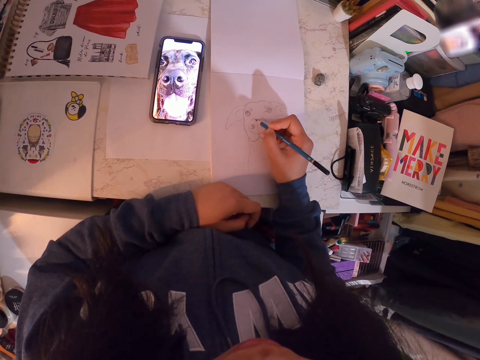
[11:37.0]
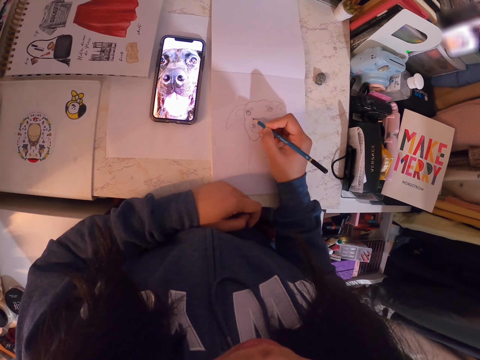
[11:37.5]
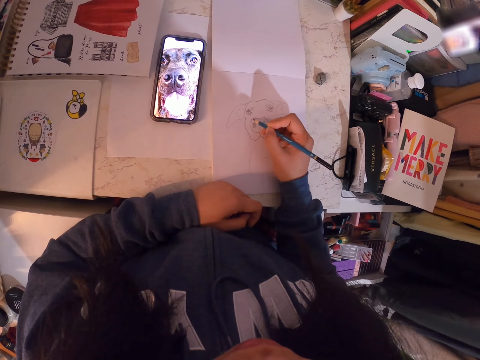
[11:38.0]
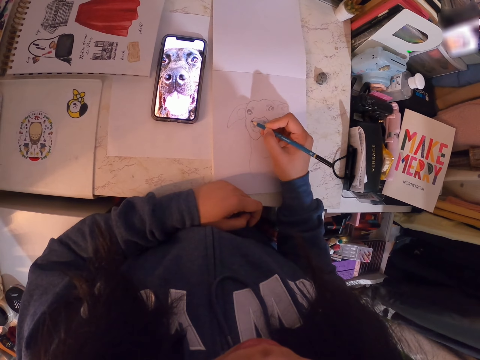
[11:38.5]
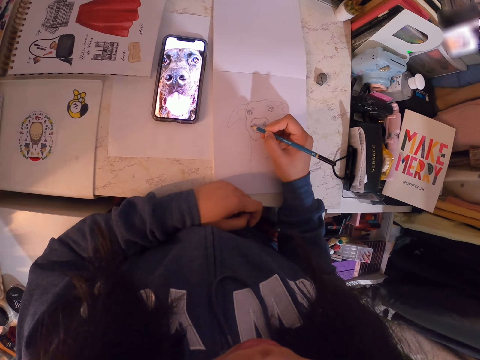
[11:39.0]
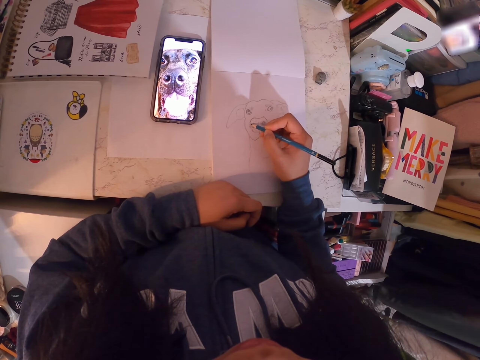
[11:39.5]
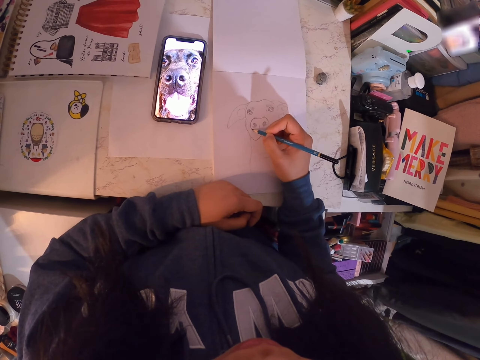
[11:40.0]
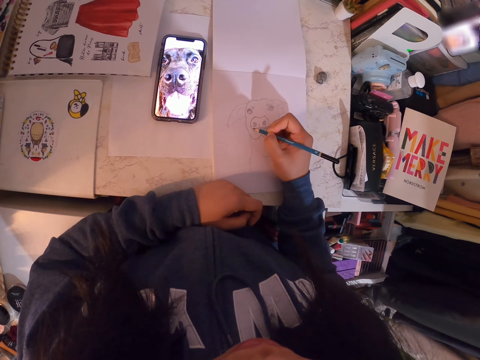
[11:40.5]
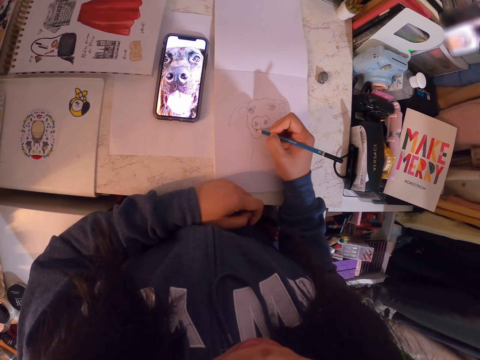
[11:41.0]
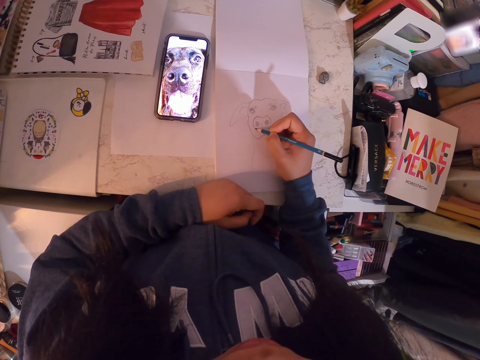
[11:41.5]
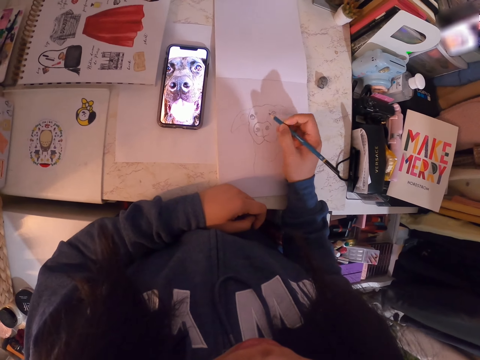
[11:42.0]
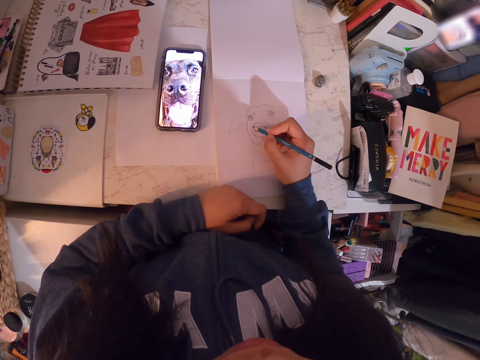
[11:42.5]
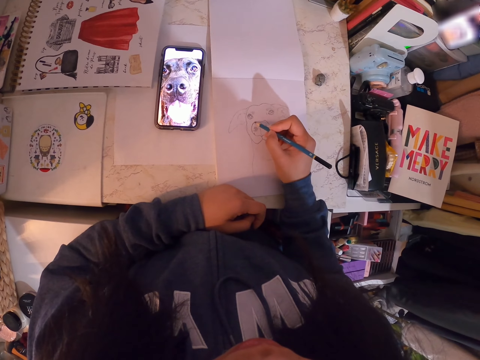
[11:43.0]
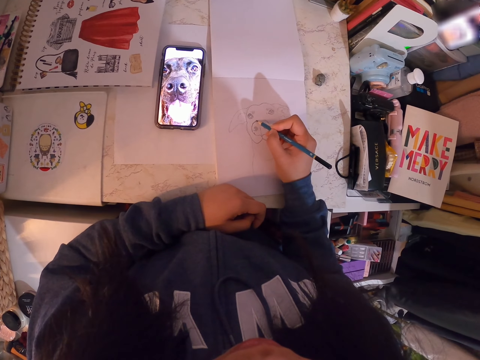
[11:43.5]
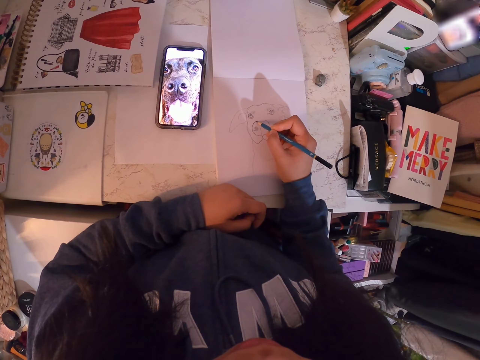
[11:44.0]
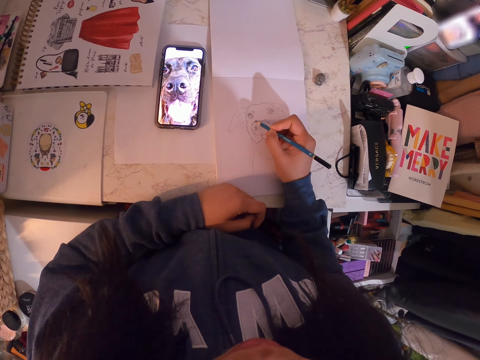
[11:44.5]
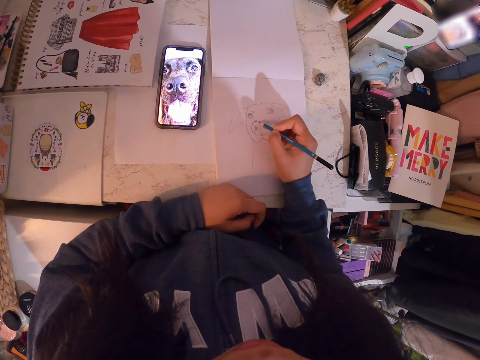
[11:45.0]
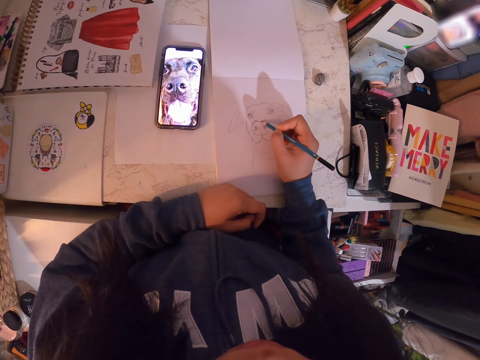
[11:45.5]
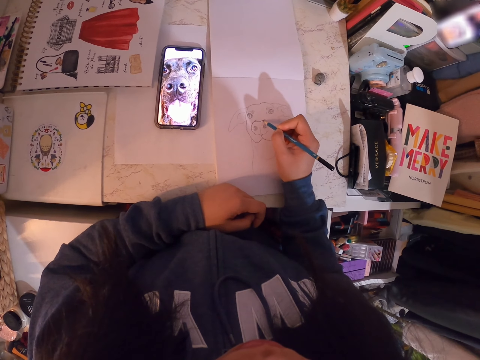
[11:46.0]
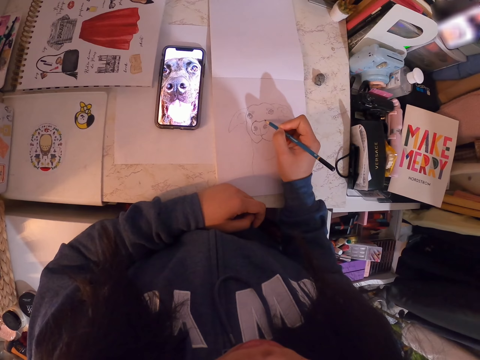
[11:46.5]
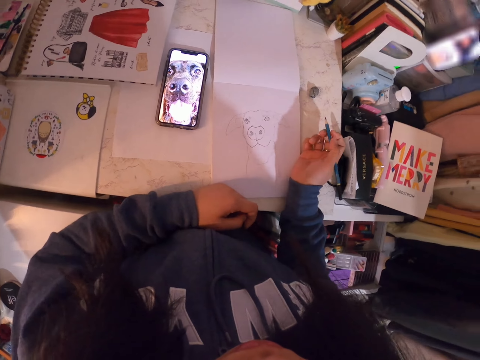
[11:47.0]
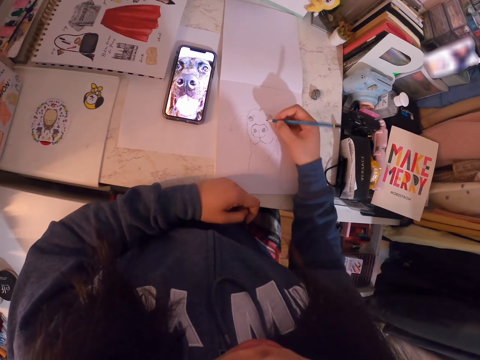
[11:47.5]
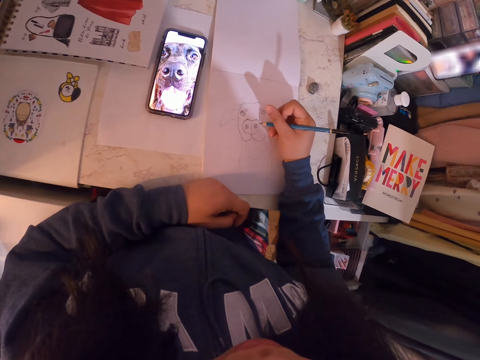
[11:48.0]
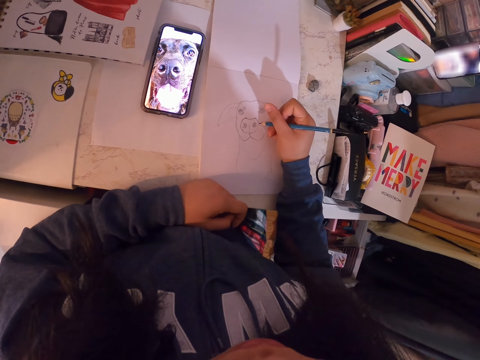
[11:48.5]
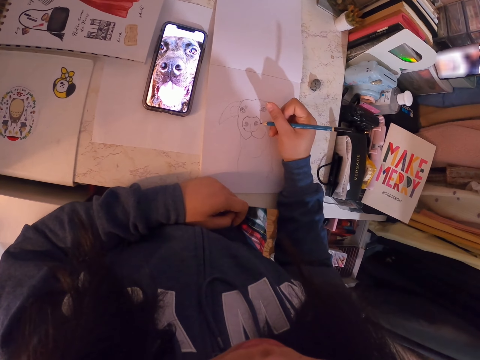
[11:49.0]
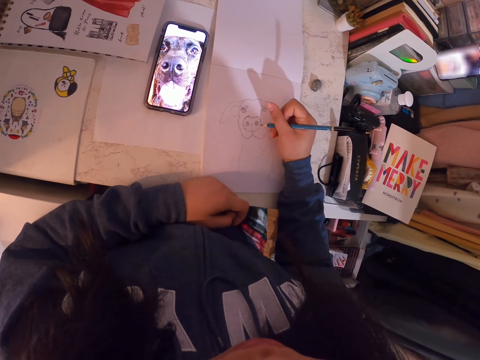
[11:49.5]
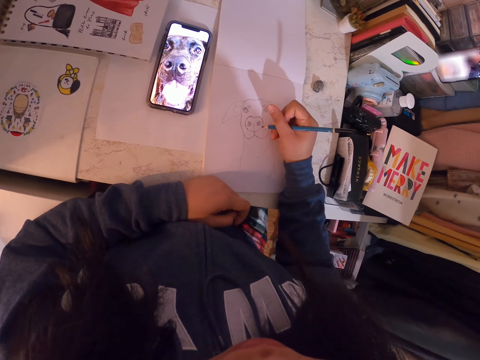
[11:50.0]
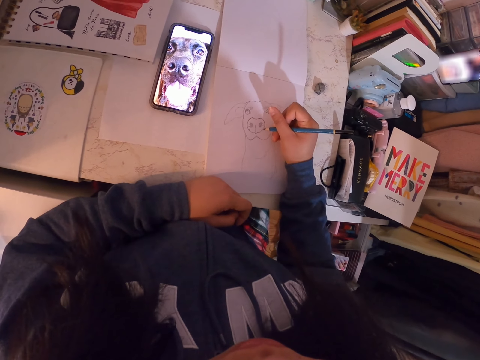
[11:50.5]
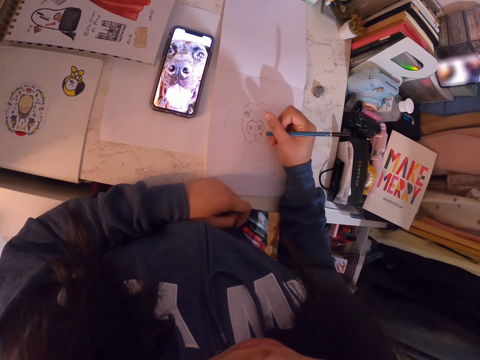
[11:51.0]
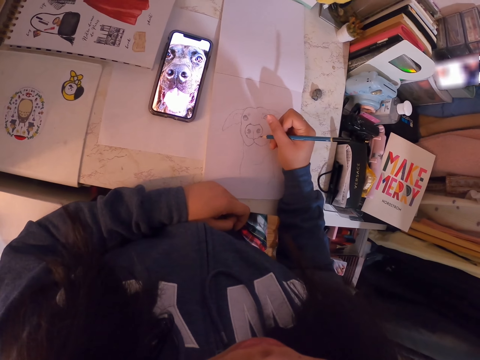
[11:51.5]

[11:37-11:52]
The camera wearer moves her hand. She holds the pencil. She draws in the art book with the art pencil.

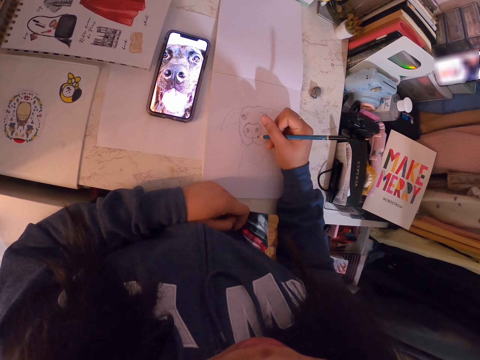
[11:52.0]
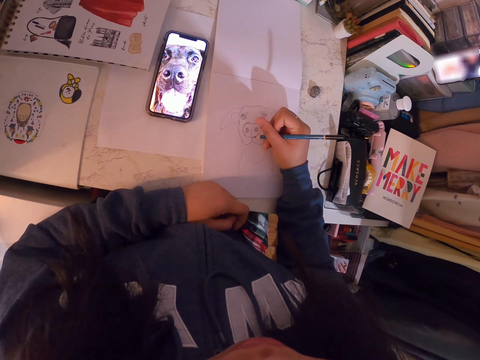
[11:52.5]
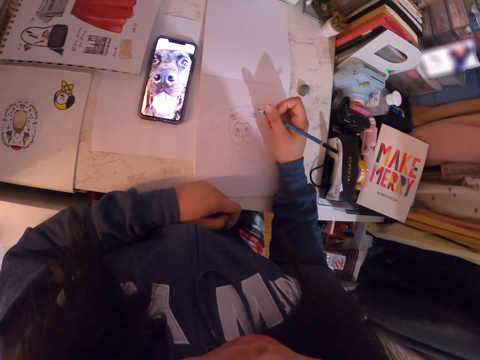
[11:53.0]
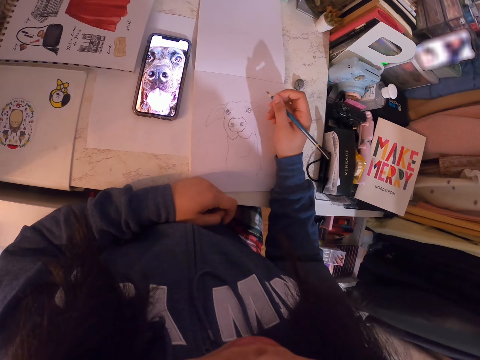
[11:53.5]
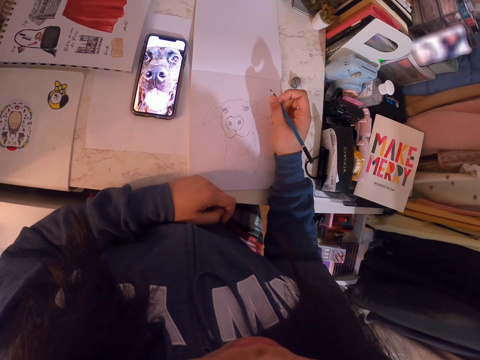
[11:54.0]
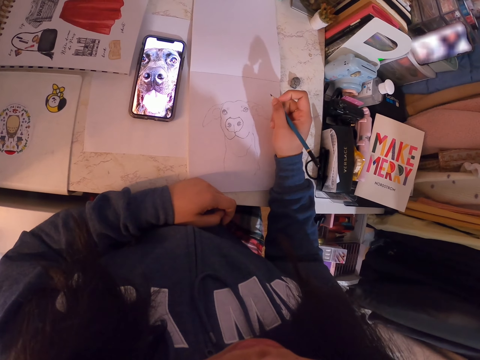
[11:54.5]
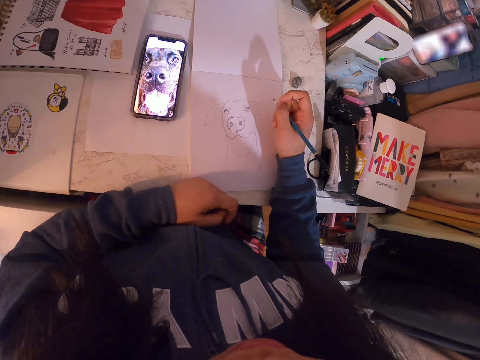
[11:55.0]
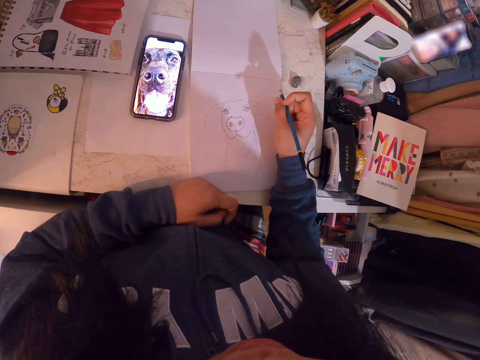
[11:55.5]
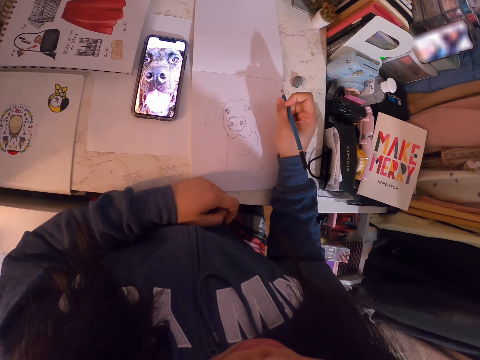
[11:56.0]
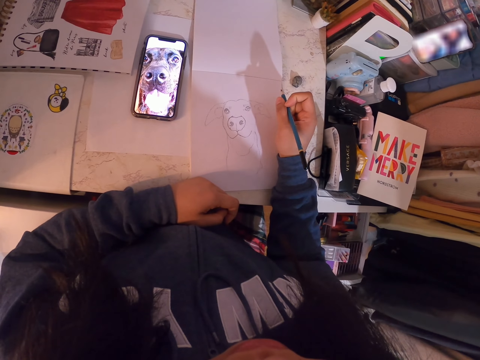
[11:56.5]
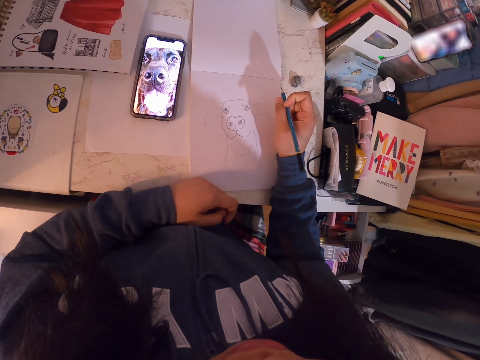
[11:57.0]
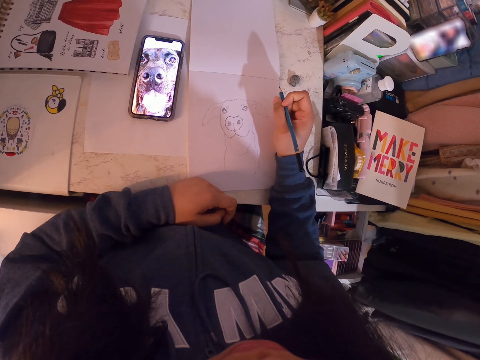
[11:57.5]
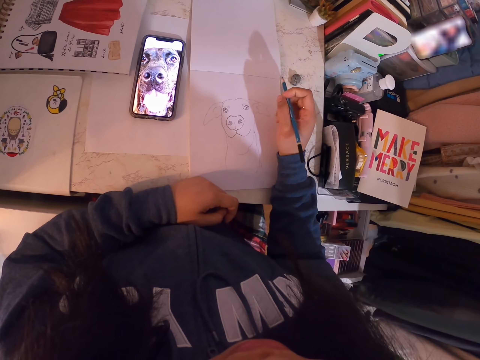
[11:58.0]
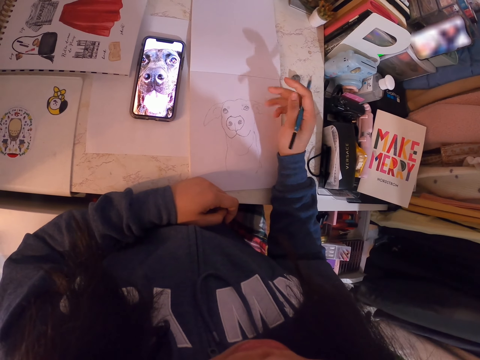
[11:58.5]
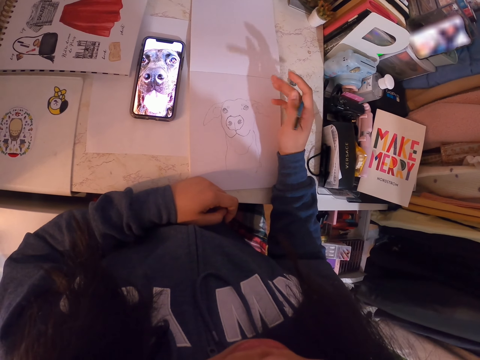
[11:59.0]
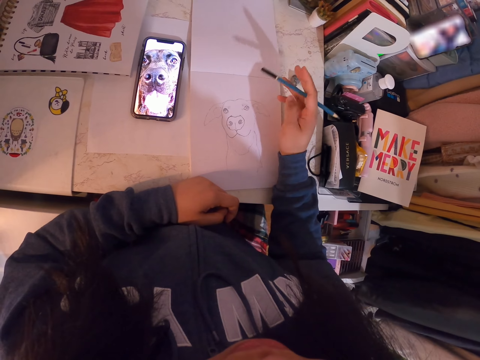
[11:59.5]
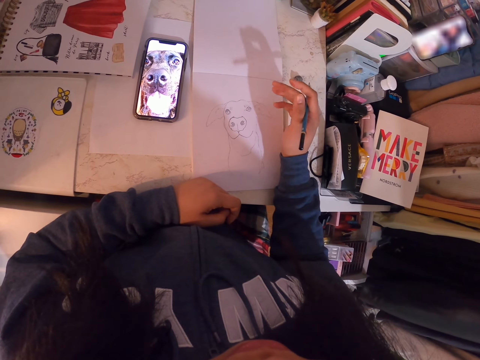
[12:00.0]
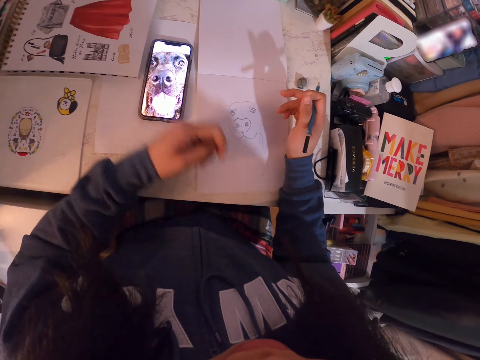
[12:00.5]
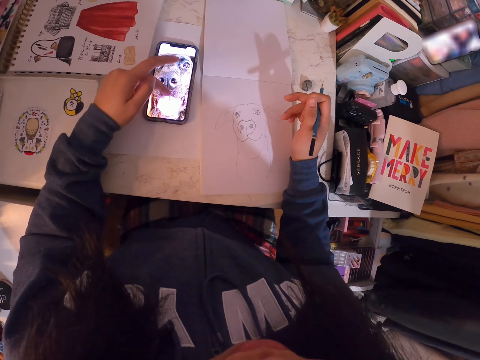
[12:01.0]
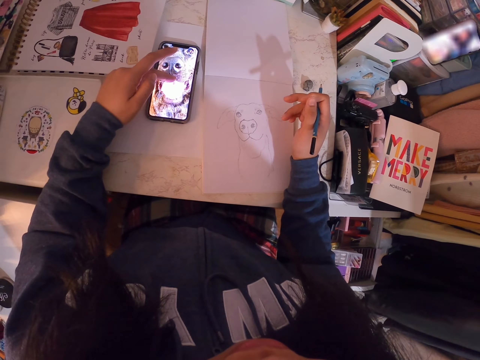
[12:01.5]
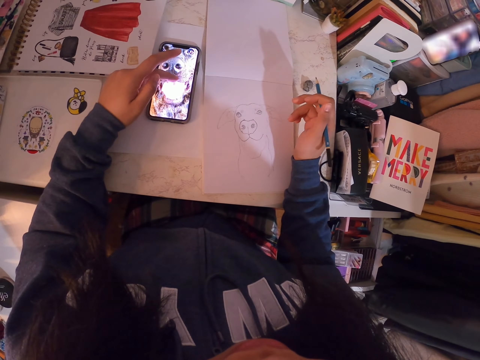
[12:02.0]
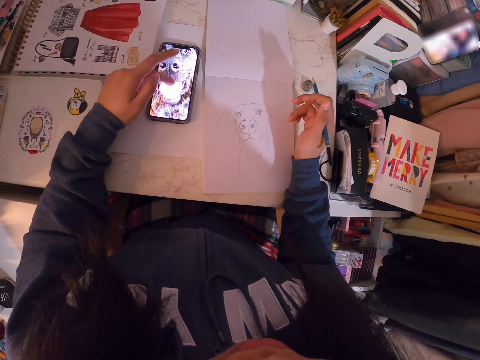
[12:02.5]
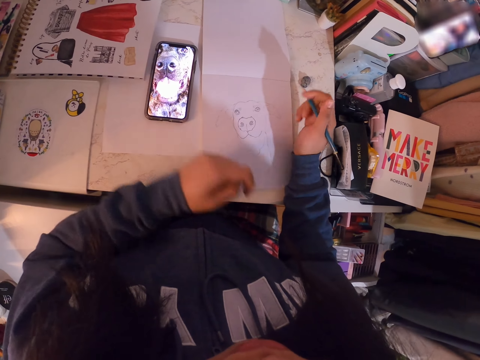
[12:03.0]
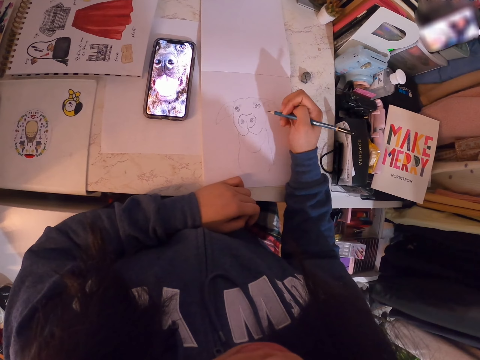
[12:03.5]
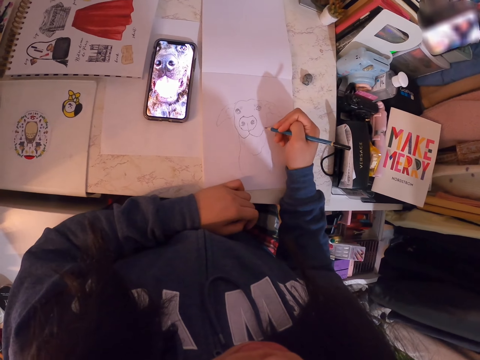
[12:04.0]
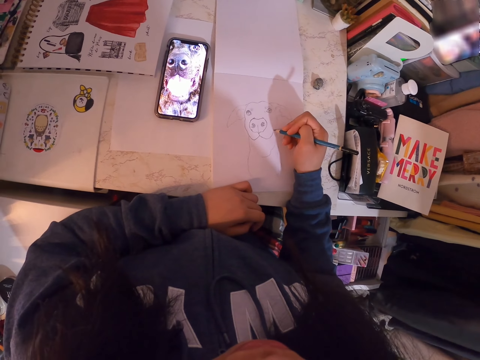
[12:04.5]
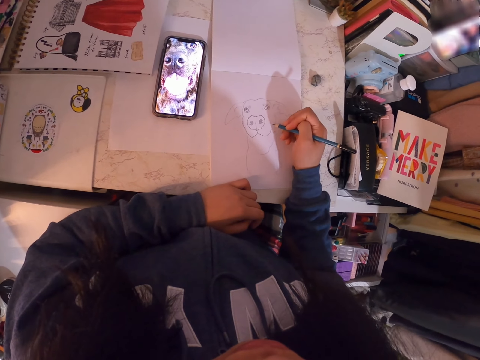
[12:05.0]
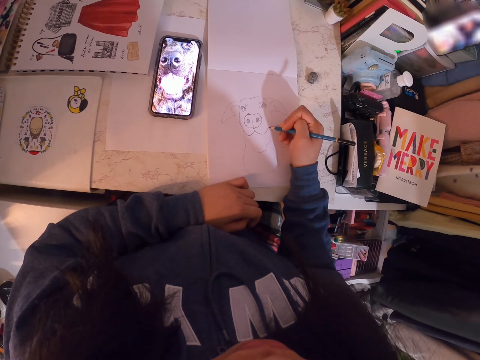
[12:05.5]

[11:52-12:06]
The camera wearer adjusts the pencil. They hold the pencil. They look at the book. They shake the pencil. They adjust the picture in the phone. They scroll the phone. They put the hand on the table. They draw in the art book with the art pencil.
